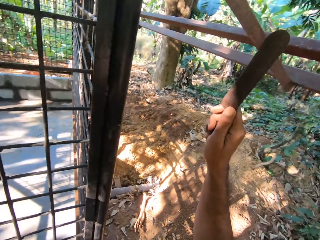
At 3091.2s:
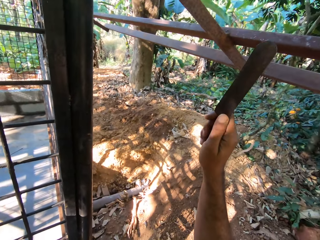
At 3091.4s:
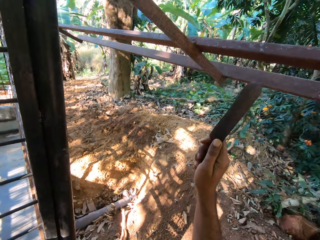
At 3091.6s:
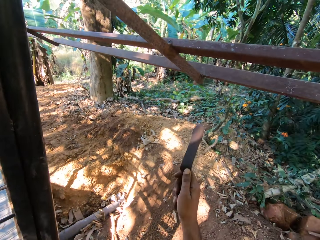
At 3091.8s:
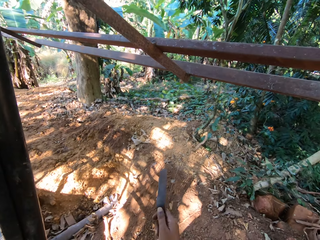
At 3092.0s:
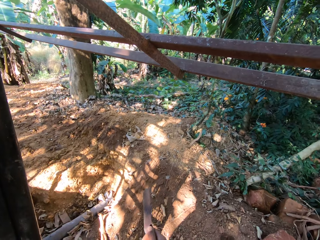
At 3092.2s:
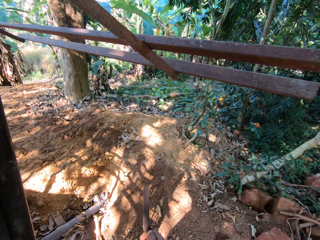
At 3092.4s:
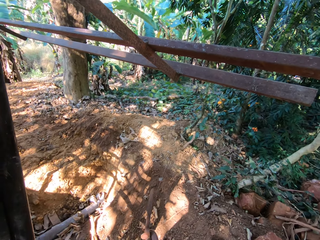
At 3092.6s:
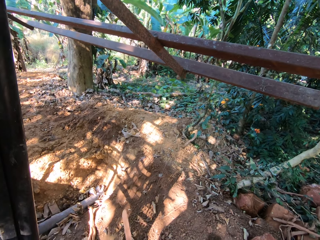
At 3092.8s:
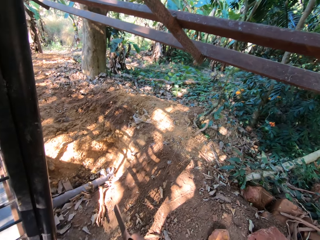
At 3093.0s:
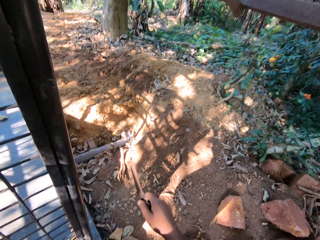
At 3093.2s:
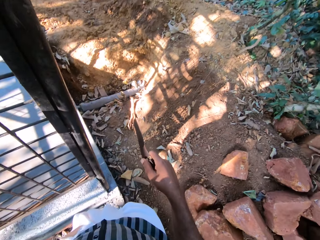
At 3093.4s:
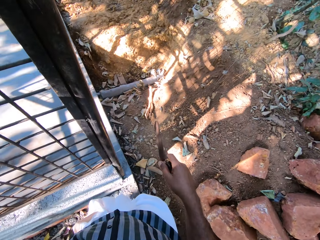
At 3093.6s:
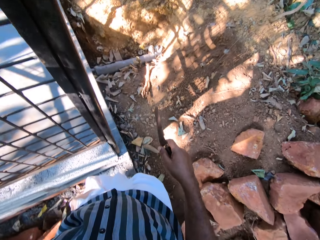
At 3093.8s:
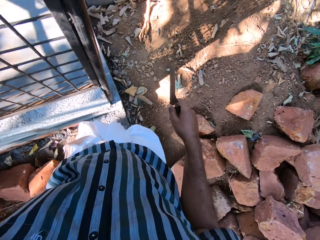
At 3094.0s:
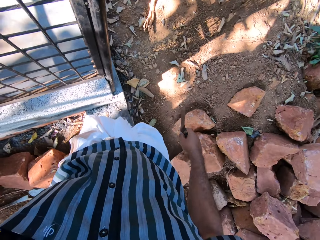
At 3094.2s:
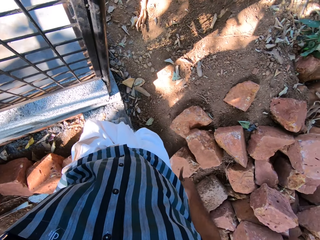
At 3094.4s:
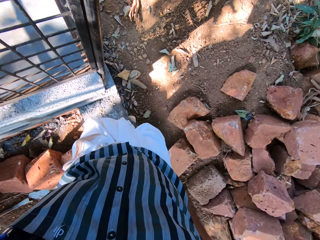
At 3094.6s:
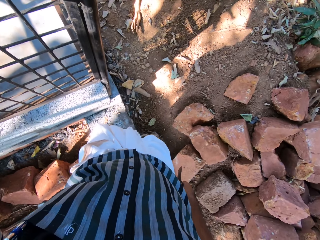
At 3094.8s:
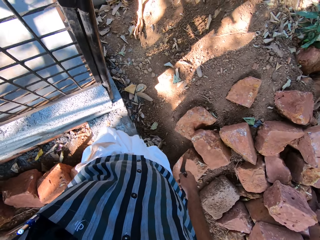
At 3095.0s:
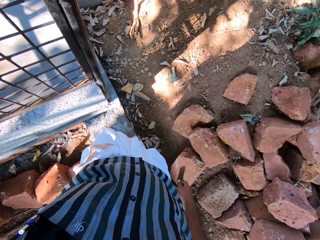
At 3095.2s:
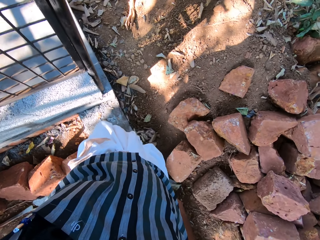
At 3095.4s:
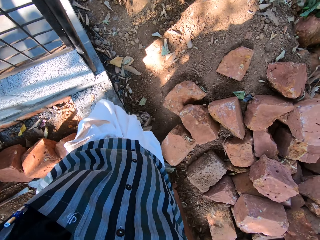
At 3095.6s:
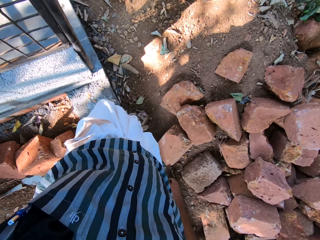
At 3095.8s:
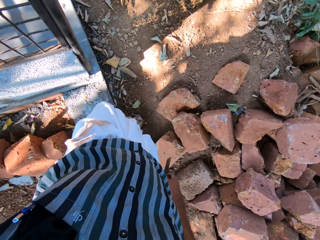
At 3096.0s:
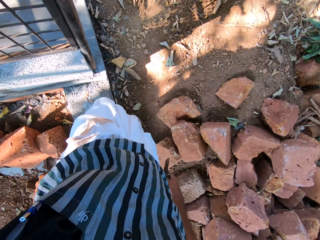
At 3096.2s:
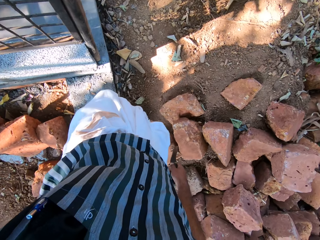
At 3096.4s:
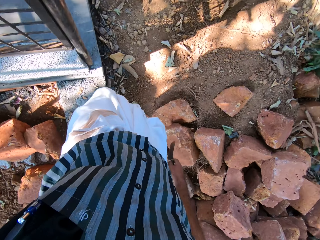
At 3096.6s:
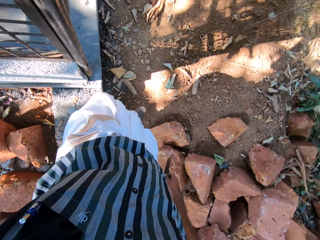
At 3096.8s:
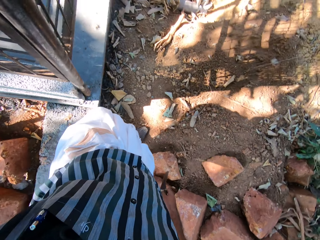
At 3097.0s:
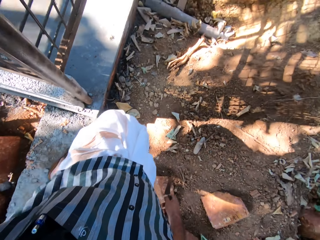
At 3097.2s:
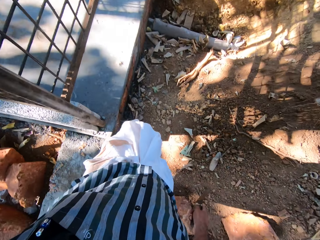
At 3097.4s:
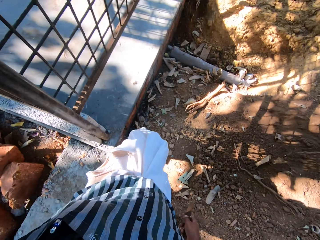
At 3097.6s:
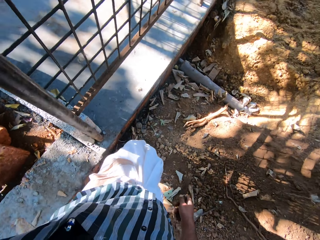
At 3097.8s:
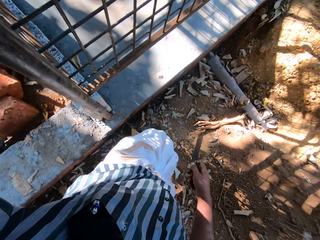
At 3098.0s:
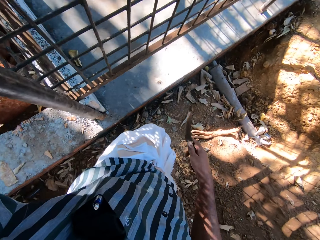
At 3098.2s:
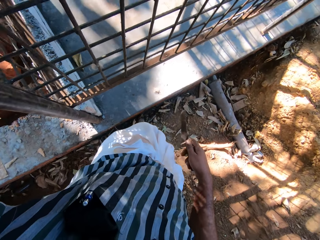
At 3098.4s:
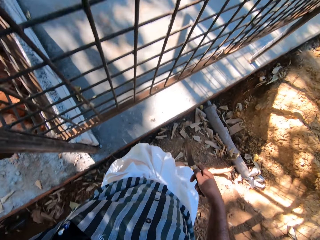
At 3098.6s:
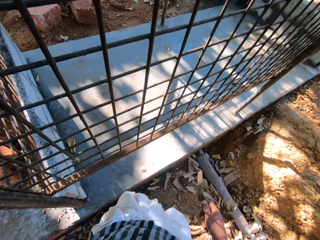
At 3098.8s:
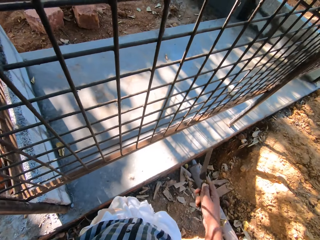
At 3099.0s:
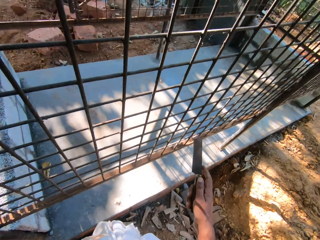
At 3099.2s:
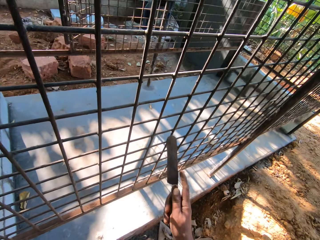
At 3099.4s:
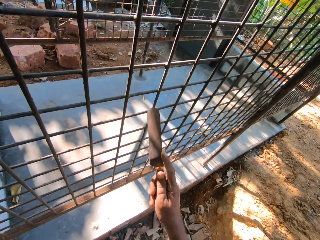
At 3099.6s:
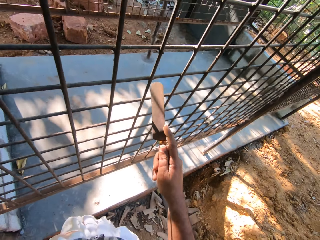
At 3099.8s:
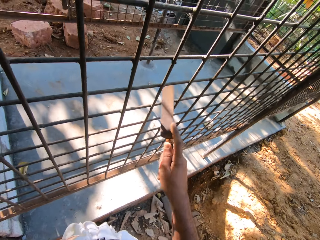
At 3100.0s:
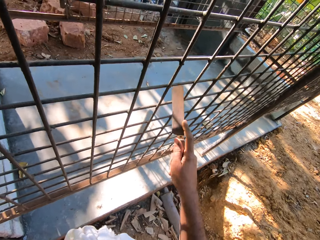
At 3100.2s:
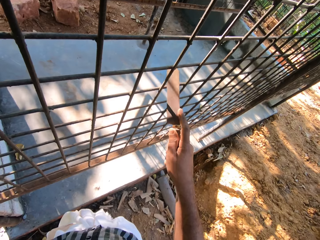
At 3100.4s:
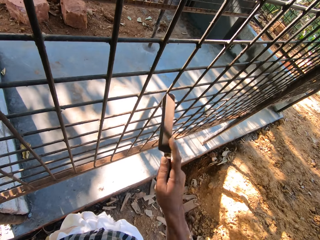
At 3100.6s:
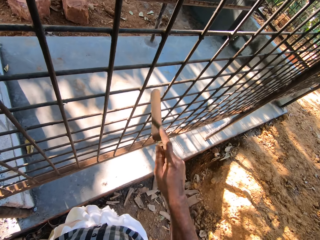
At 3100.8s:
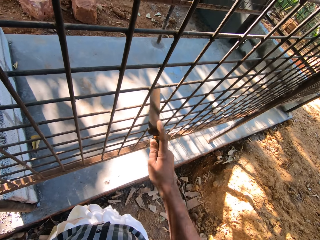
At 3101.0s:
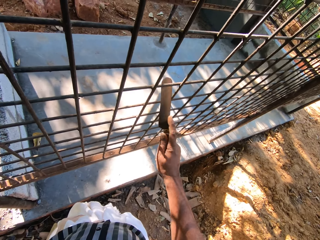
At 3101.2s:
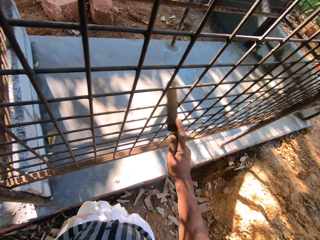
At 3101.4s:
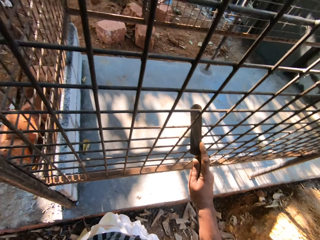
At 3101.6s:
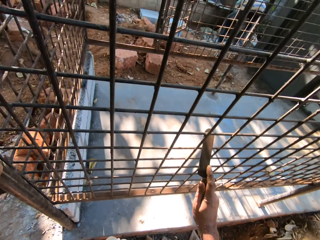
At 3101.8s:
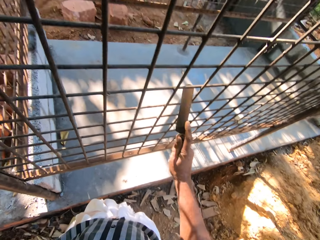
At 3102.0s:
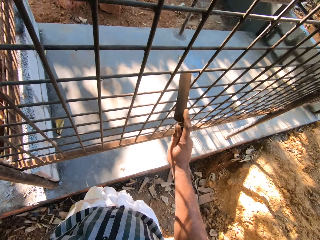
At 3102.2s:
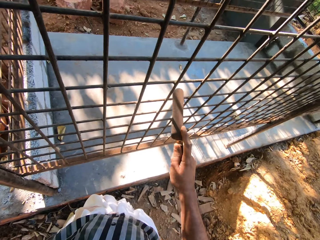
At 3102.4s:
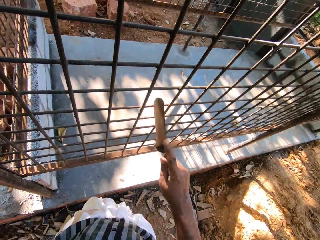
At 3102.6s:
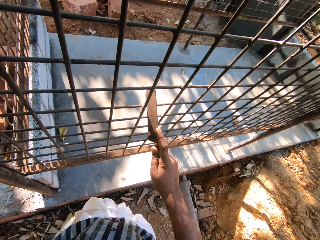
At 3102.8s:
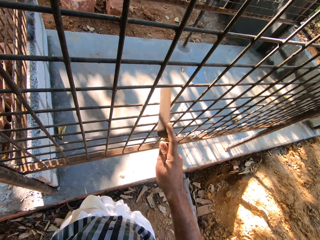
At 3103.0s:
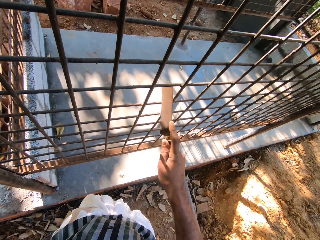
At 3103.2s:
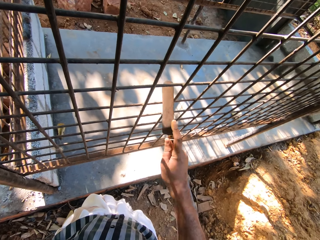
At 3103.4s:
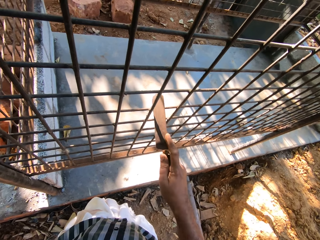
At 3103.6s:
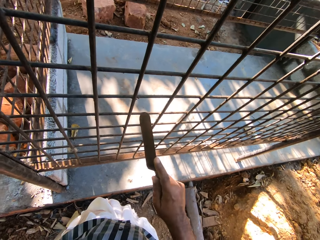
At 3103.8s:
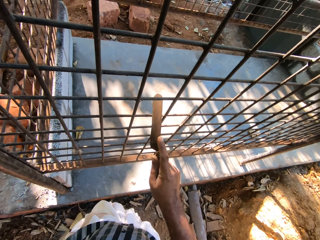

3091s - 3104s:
The camera wearer scrapes the metal cage with the hand scraper in his right hand.

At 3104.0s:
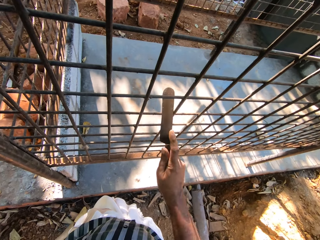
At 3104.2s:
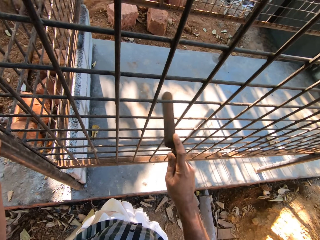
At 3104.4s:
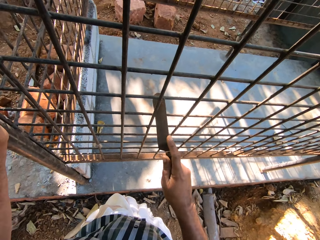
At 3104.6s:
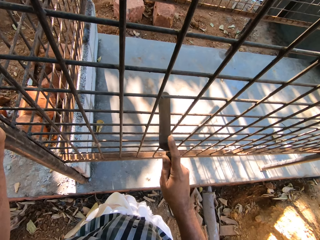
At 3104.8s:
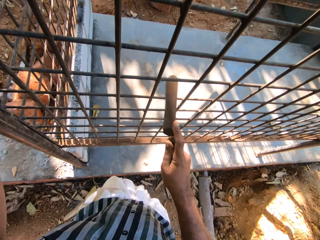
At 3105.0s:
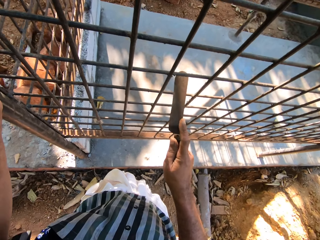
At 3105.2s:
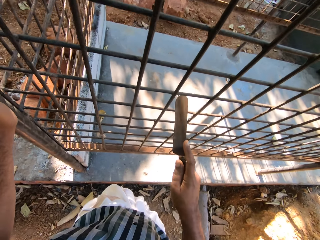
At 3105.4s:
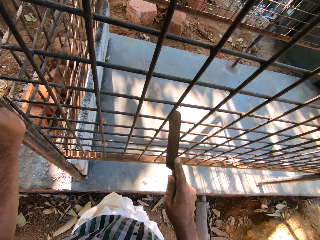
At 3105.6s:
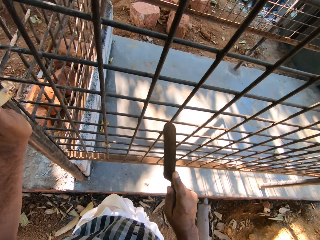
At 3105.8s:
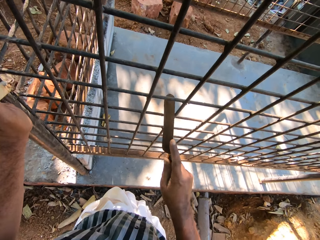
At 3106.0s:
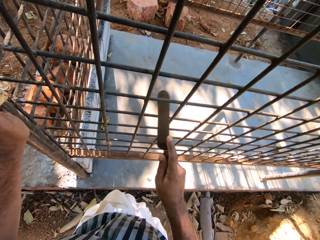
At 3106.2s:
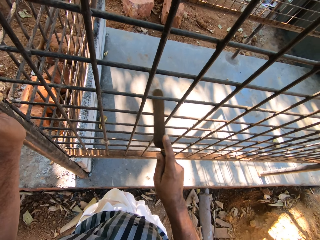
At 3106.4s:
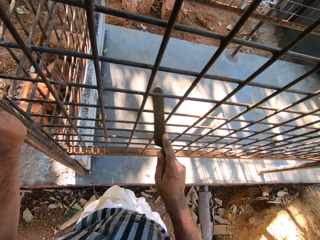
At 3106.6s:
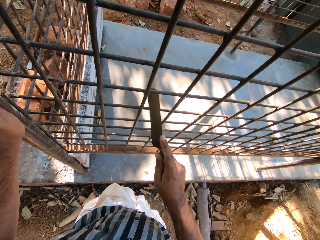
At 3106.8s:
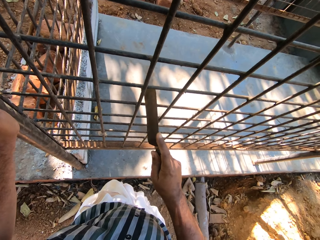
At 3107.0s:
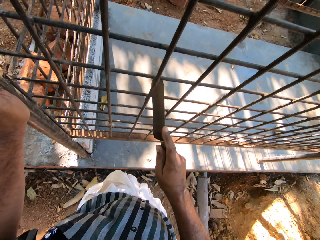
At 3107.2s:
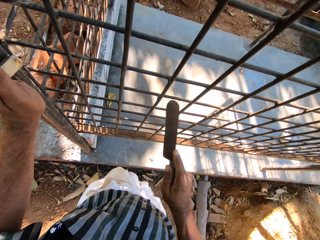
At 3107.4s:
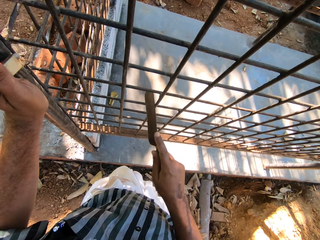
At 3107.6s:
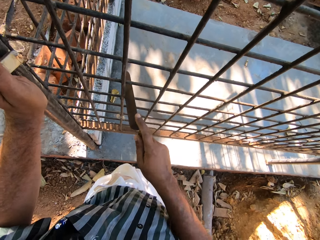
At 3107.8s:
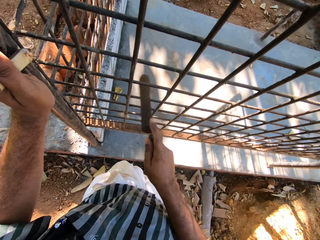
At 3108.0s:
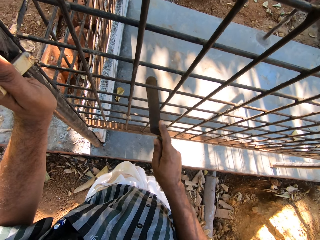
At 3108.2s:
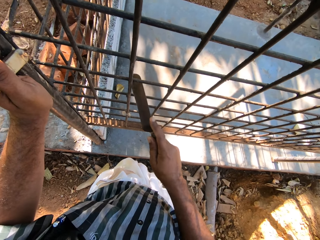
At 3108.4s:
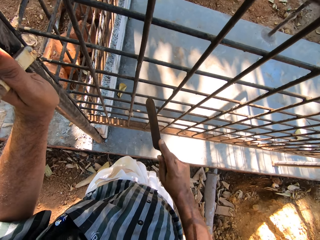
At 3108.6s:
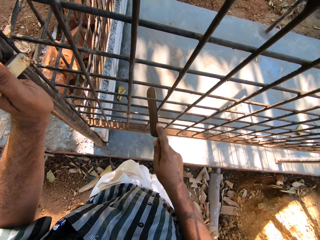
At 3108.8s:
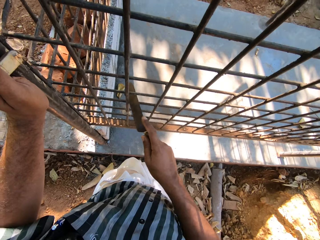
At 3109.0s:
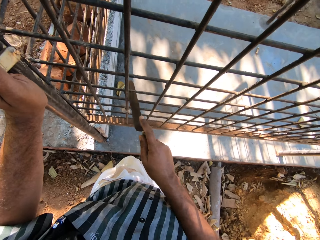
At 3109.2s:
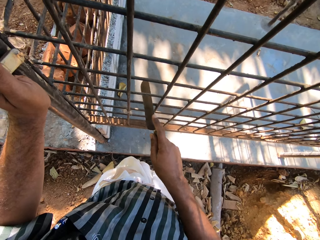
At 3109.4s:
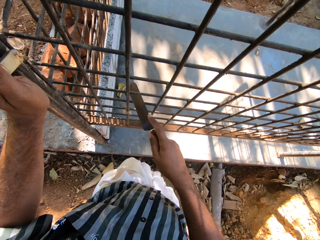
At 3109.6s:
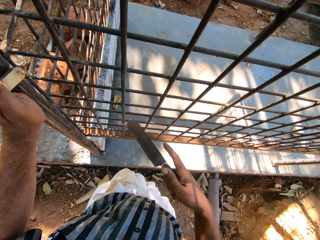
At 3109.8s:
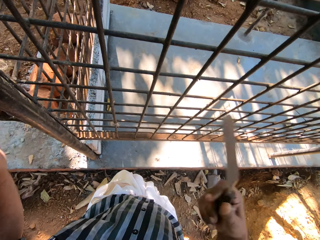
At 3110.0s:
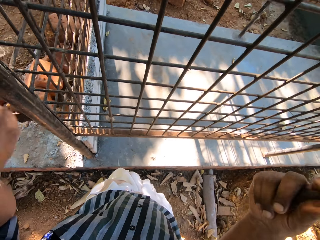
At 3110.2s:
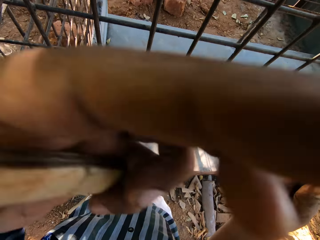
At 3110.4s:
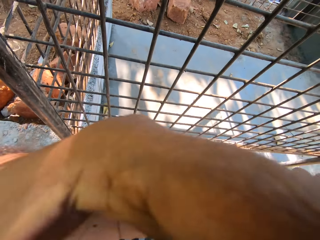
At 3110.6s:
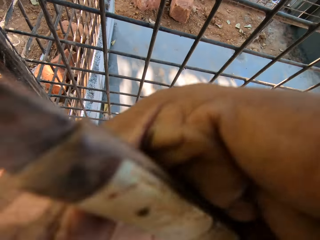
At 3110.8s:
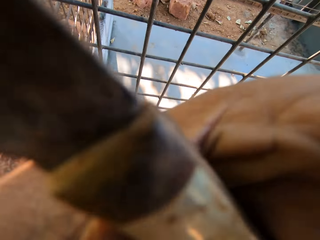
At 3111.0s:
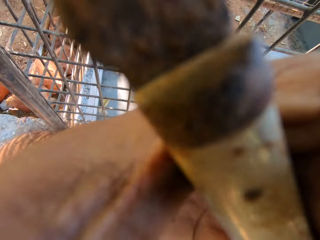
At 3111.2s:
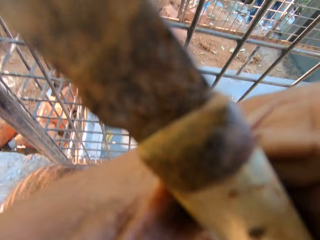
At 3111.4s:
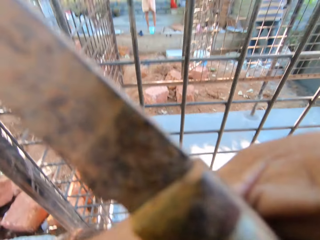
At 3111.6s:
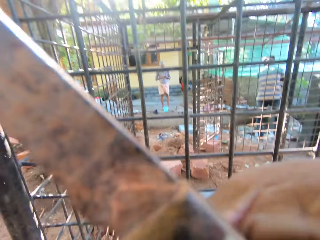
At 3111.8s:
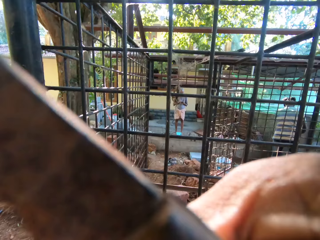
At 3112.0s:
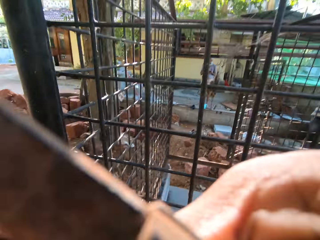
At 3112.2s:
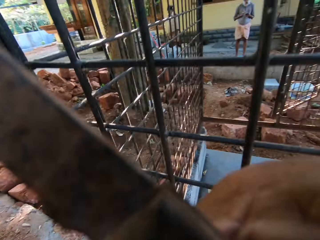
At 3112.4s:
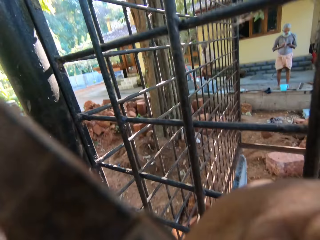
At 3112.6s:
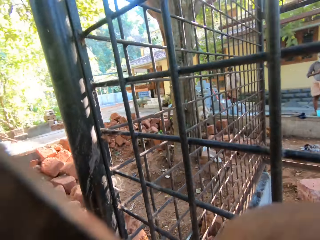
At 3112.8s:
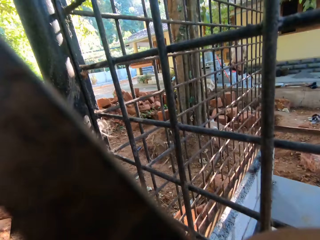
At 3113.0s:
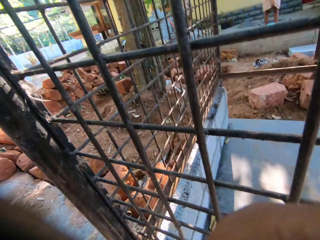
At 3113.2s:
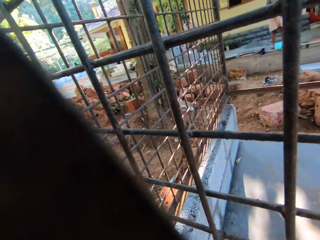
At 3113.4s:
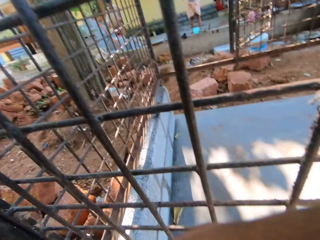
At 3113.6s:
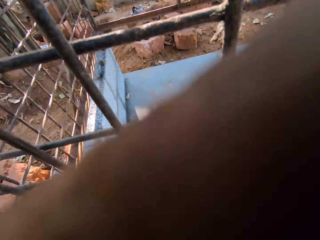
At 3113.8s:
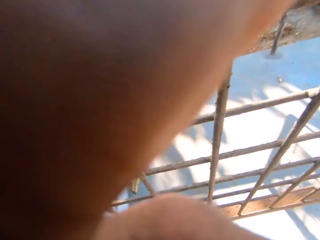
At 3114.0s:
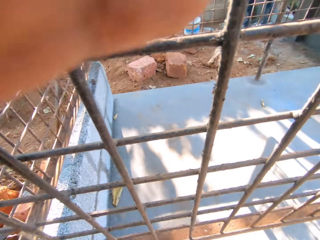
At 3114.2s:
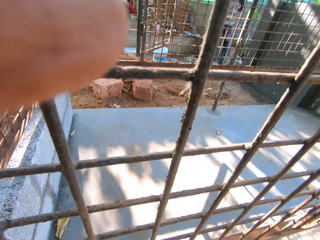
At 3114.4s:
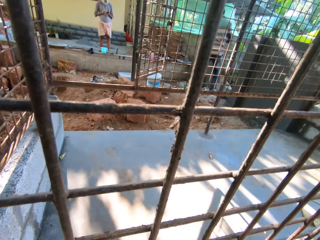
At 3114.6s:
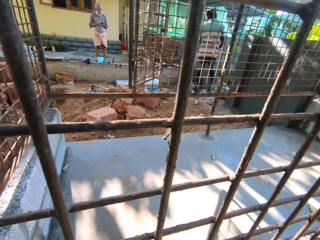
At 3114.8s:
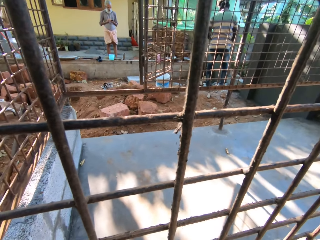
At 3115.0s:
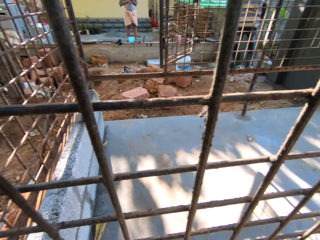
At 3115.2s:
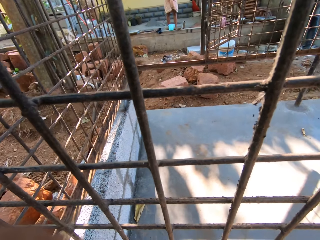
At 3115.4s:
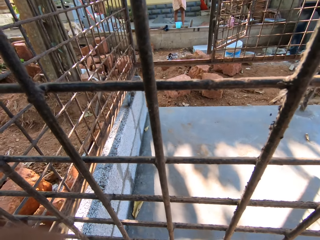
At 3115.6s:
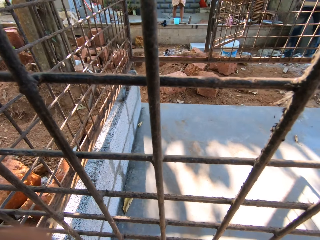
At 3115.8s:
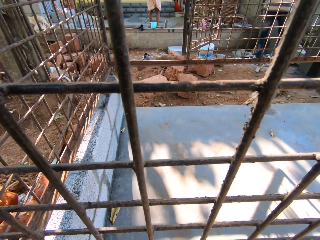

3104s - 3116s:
The camera wearer takes off a head strap camera on his head with his left hand.
